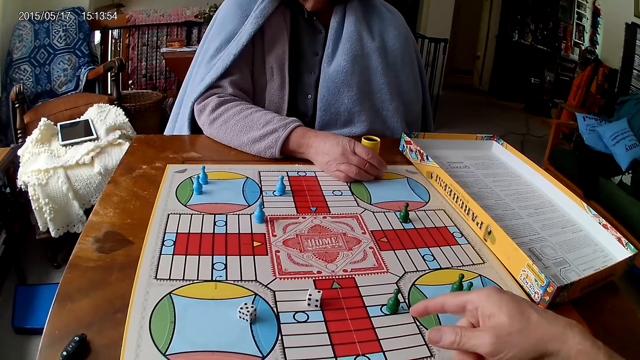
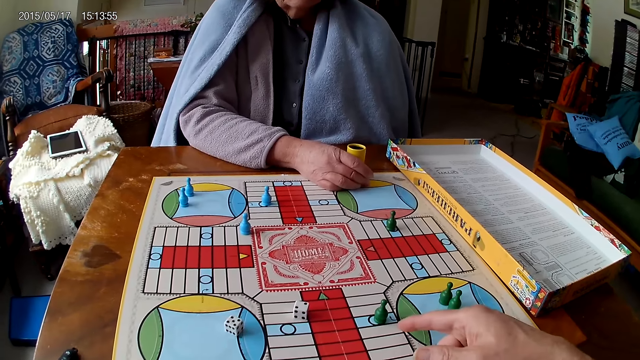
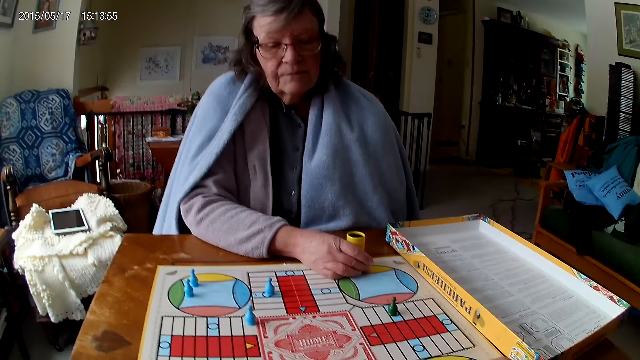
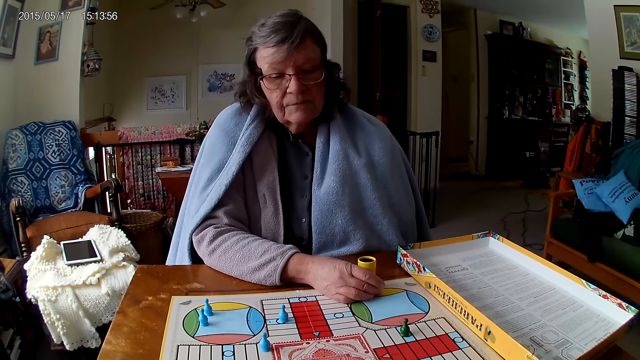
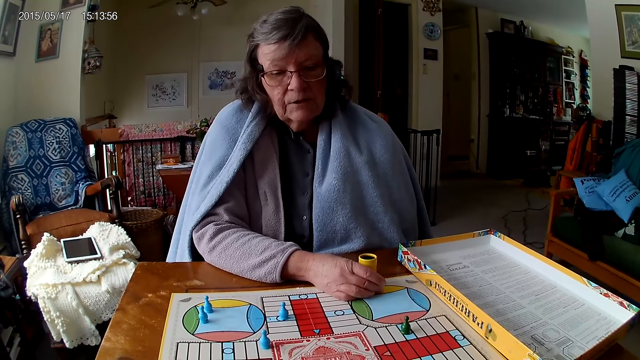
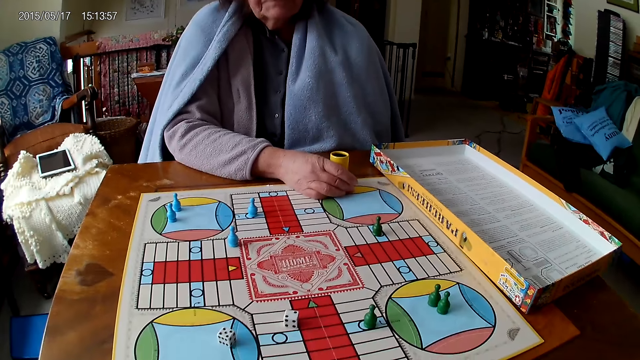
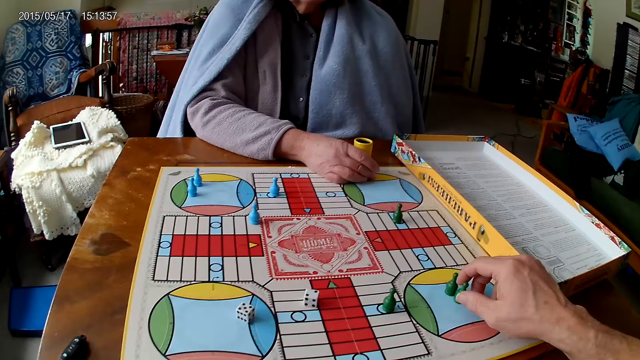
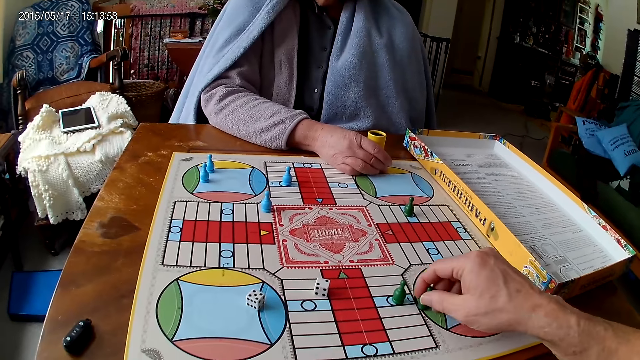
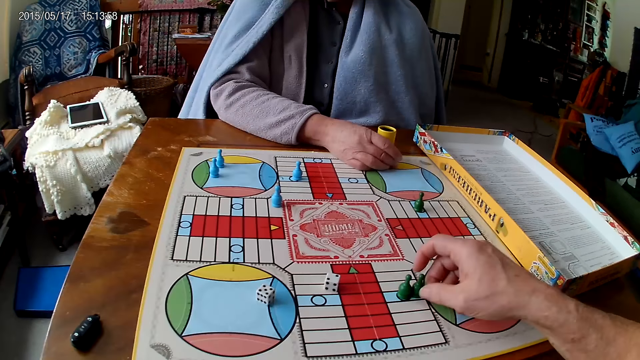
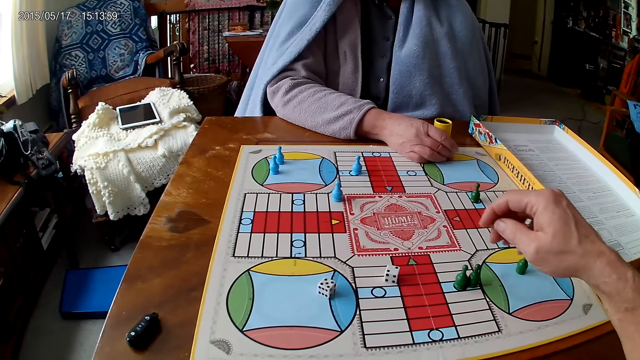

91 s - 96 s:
The camera wearer looks at a person. He moves tokens on the Ludo board with his right hand.

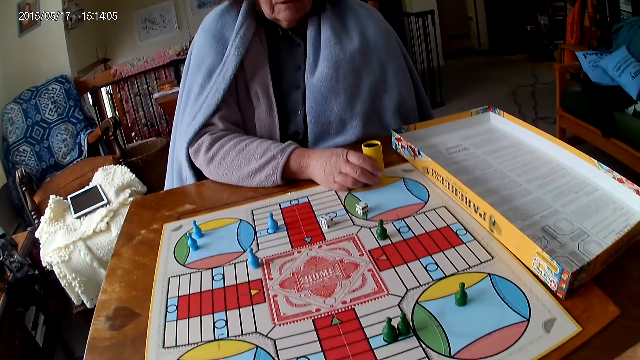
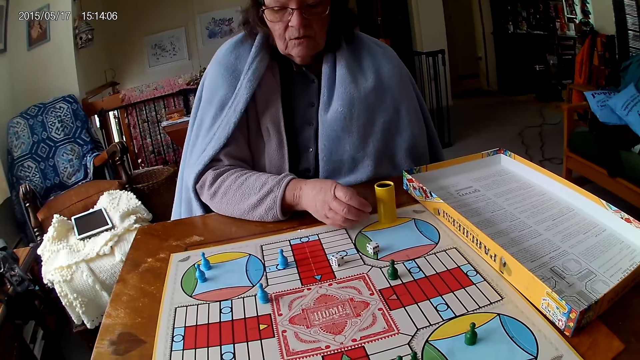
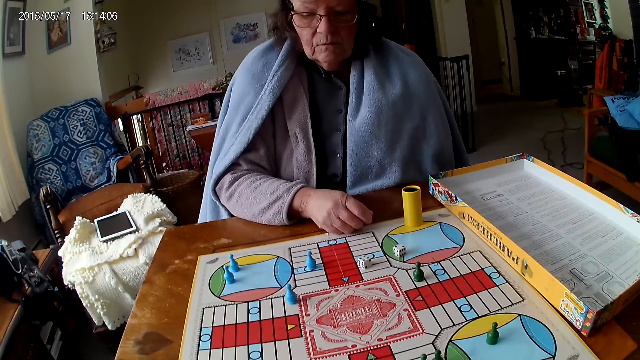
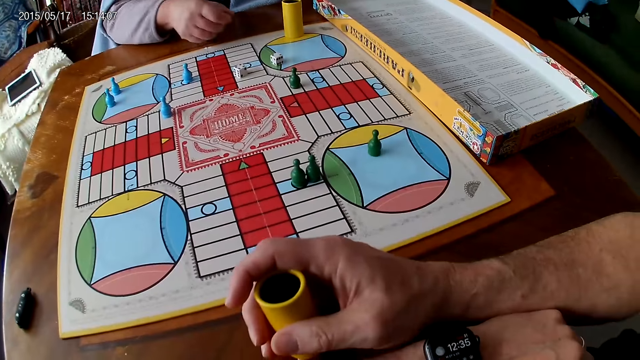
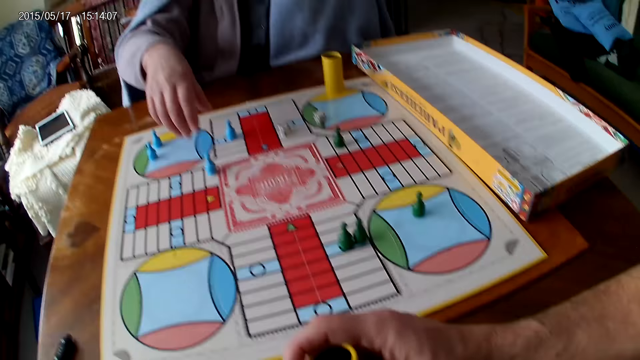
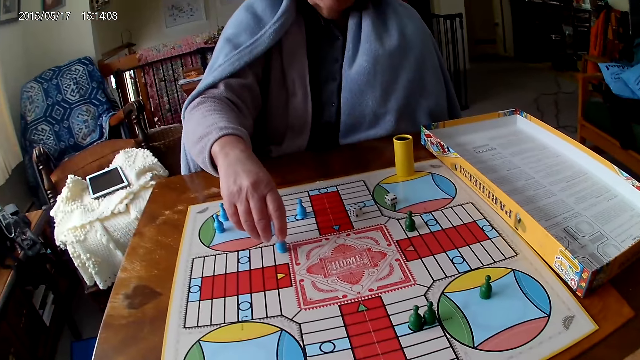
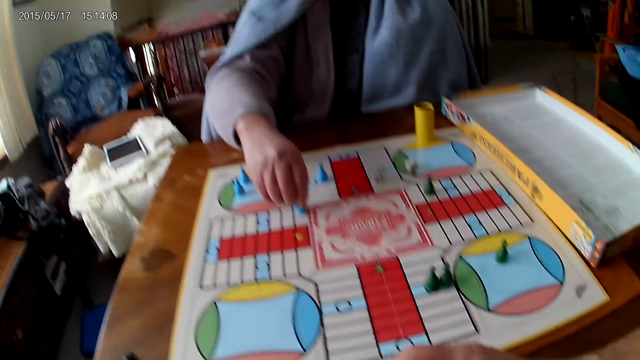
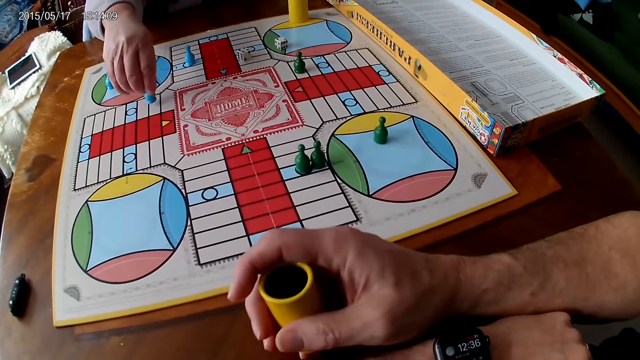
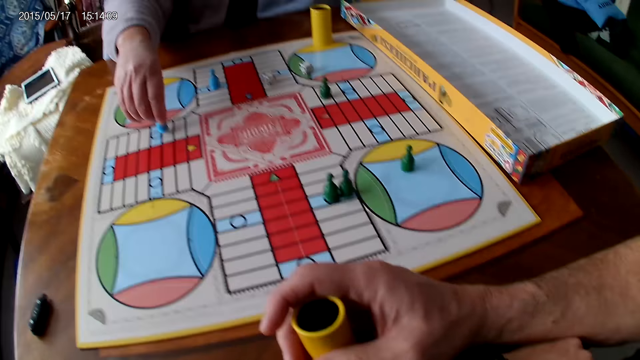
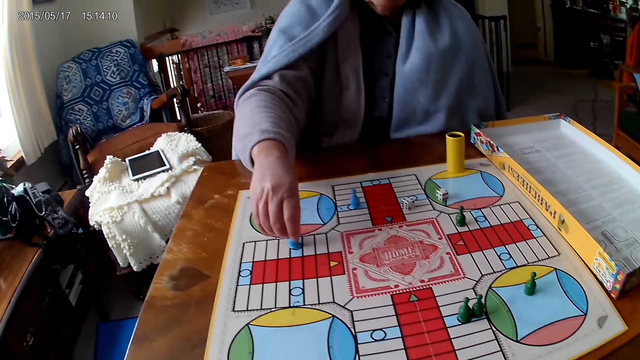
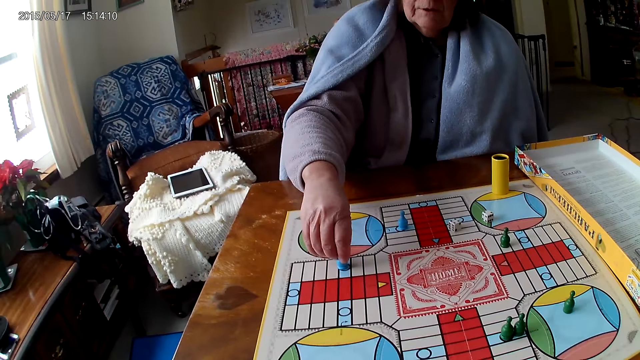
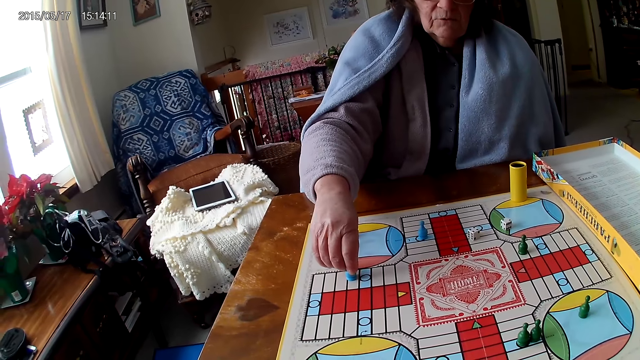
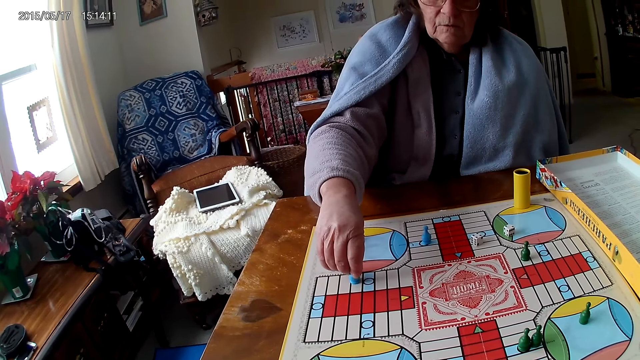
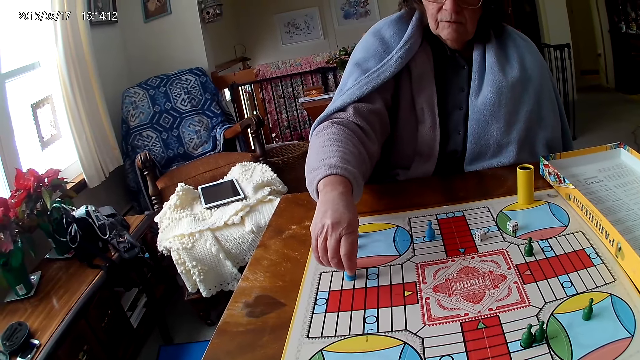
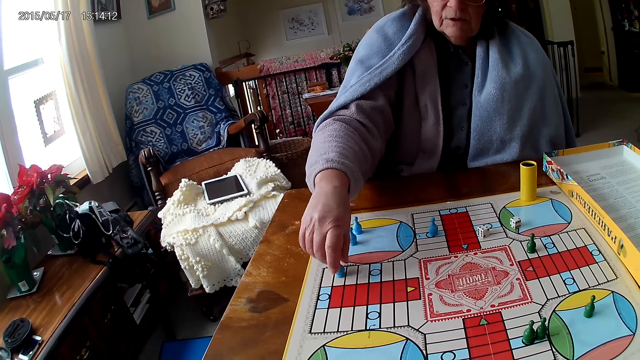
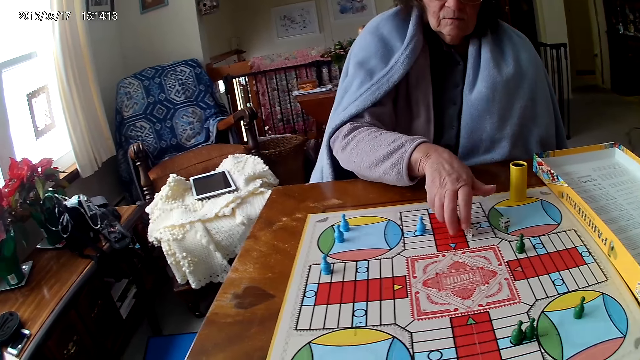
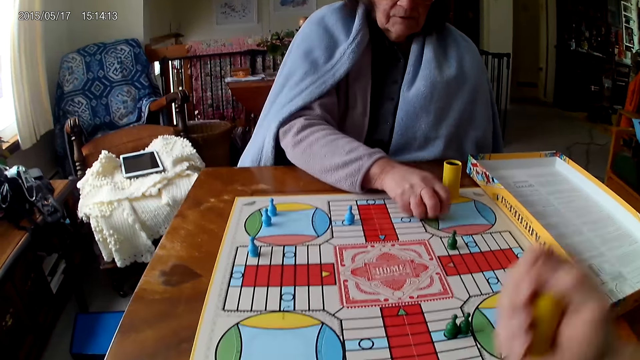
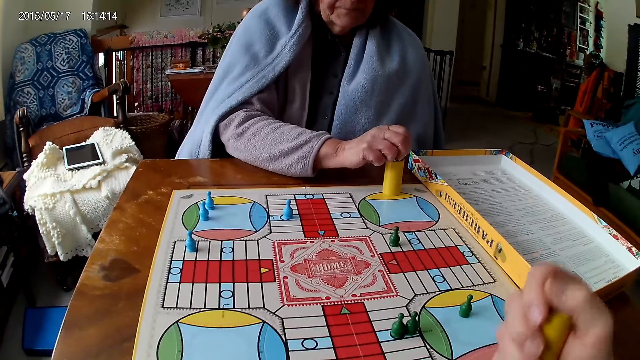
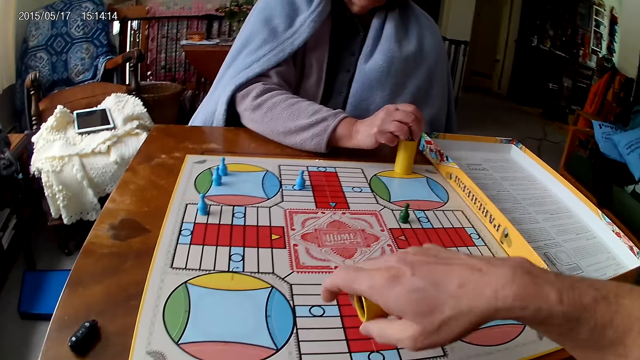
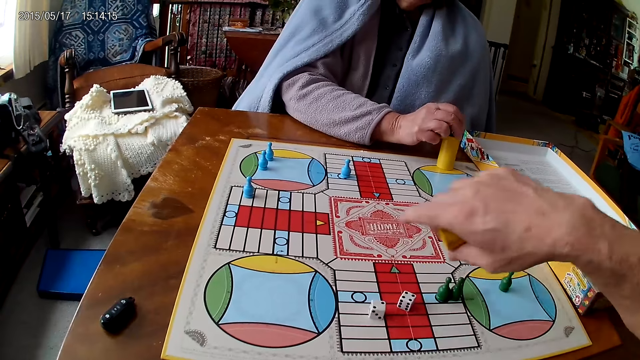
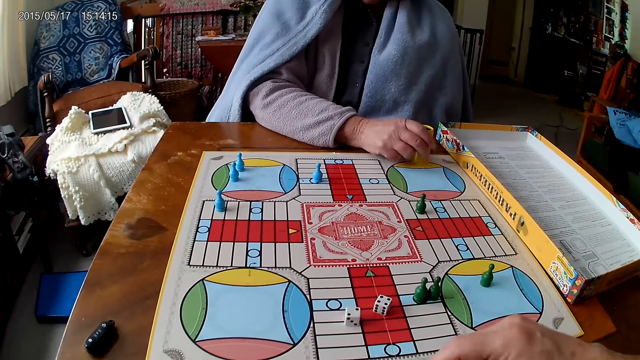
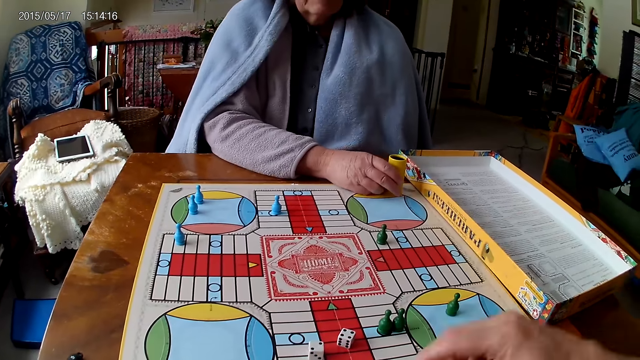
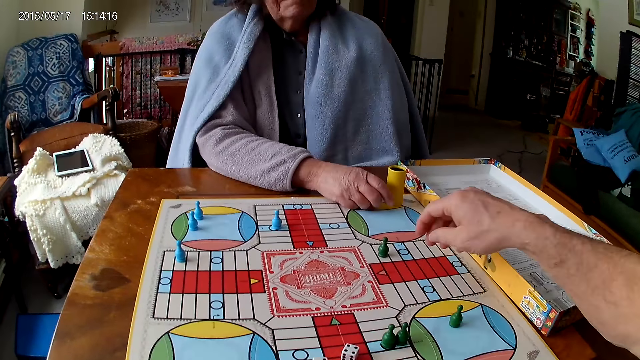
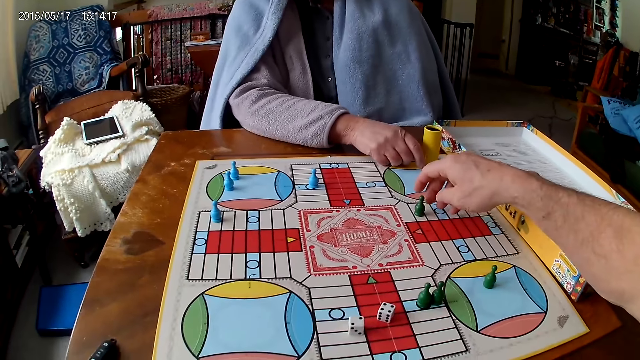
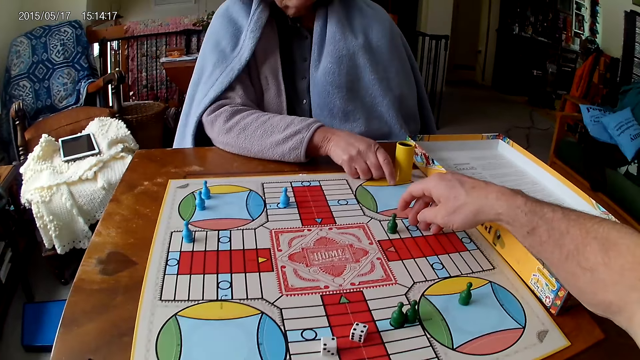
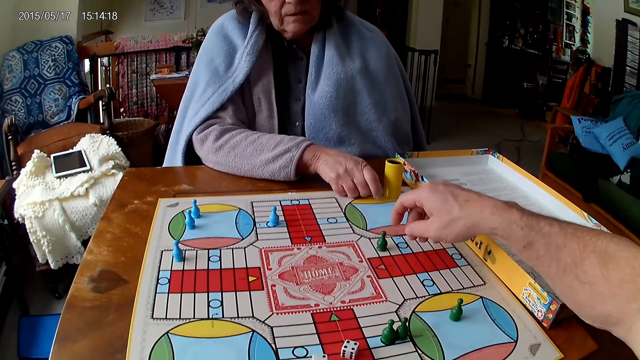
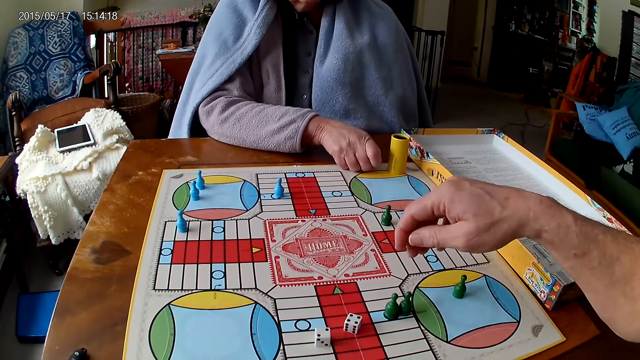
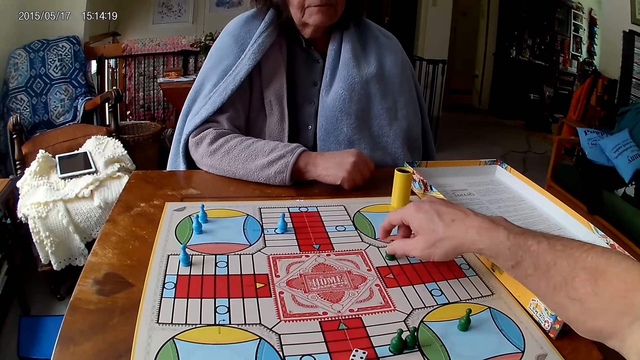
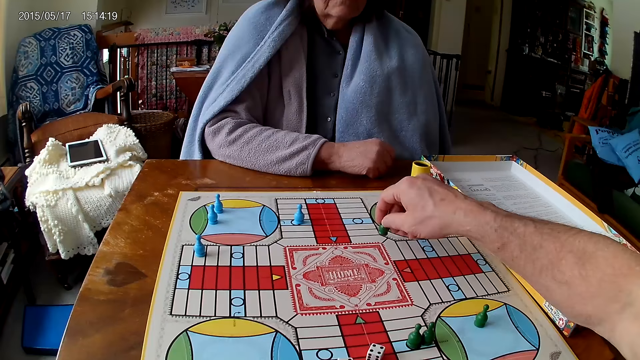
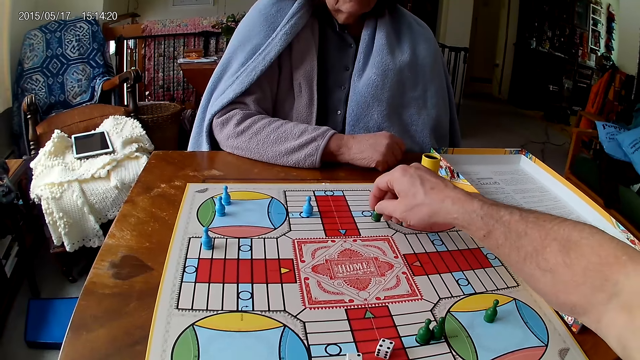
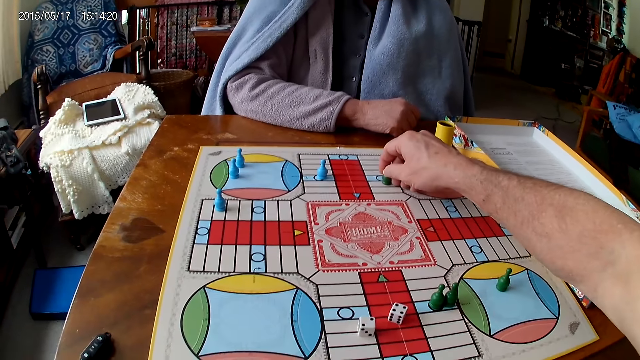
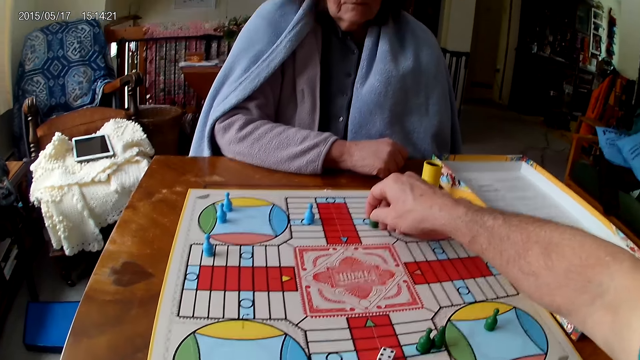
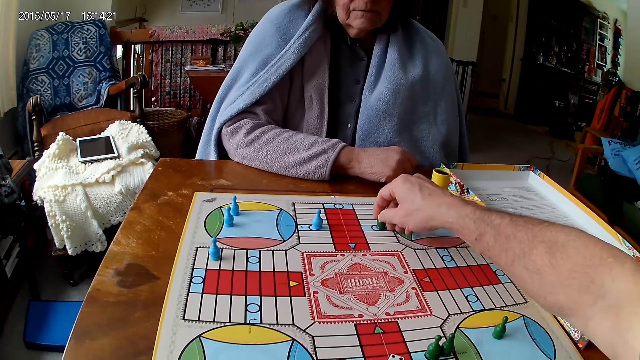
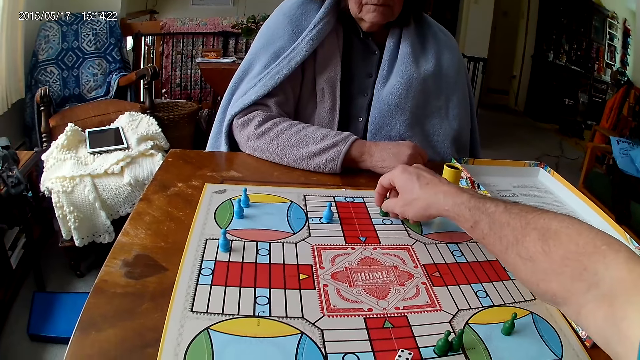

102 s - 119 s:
The woman drops the dice container on the table and moves a token on the Ludo board with her right hand. The woman packs the dice from the board with her right hand and pours the dice into the dice container. The camera wearer shakes the dice container. He rolls the dice. He pours the dice onto the board. He moves a token on the Ludo board with his right hand.
